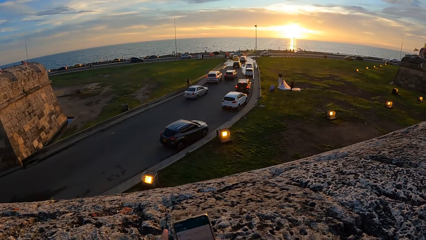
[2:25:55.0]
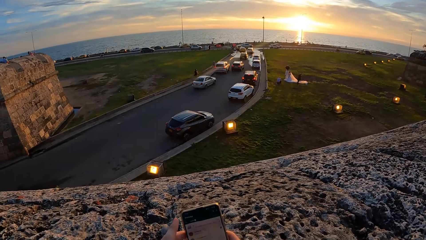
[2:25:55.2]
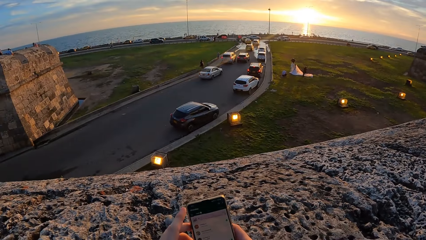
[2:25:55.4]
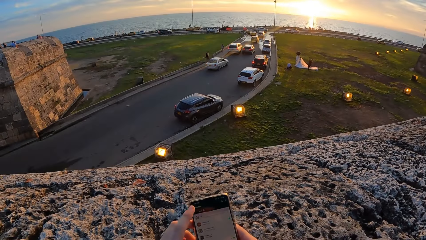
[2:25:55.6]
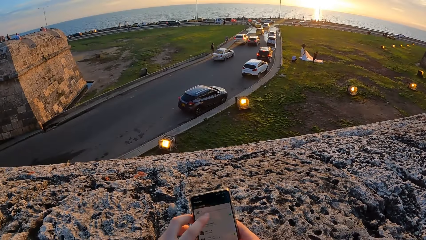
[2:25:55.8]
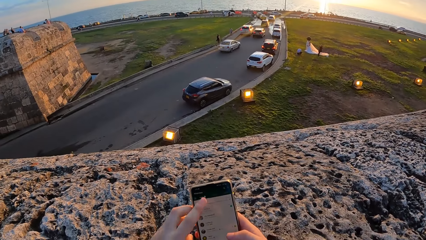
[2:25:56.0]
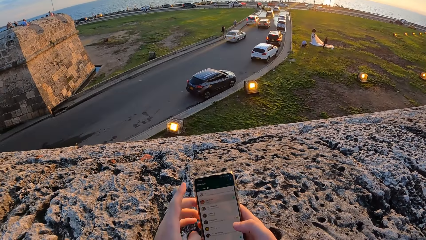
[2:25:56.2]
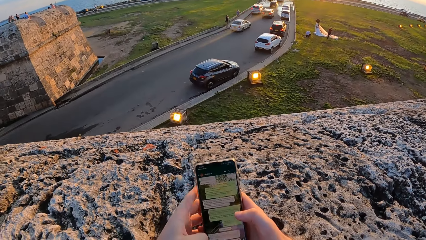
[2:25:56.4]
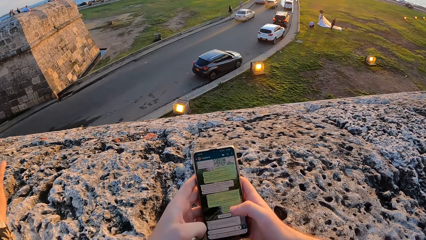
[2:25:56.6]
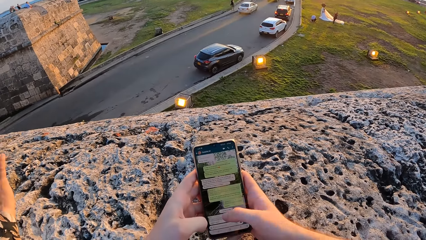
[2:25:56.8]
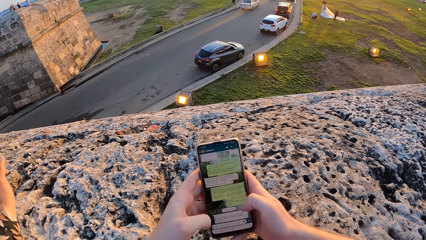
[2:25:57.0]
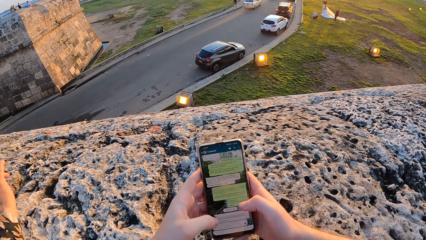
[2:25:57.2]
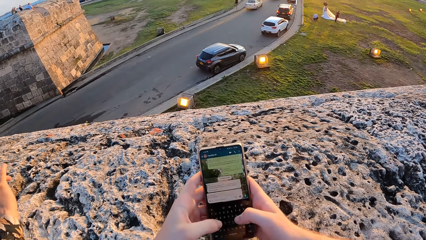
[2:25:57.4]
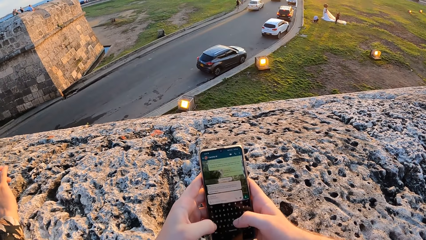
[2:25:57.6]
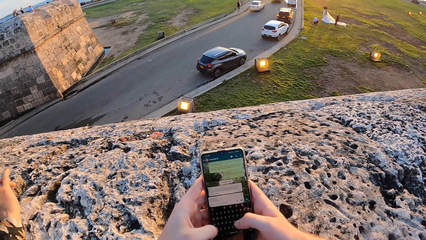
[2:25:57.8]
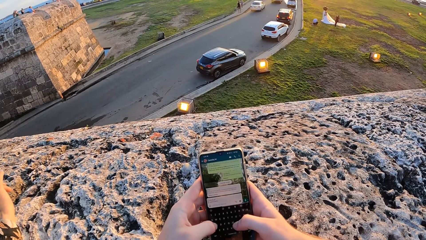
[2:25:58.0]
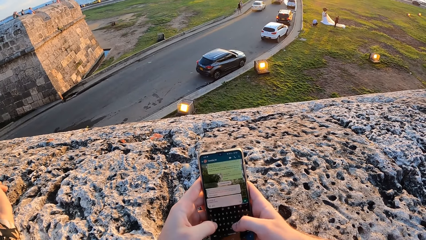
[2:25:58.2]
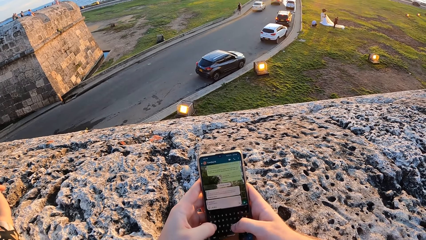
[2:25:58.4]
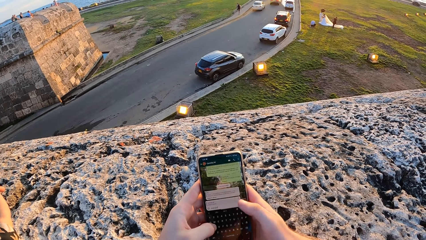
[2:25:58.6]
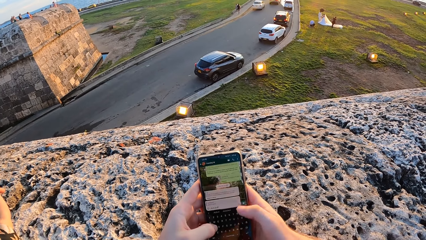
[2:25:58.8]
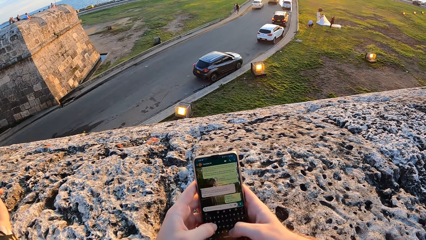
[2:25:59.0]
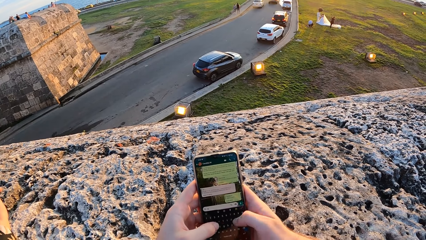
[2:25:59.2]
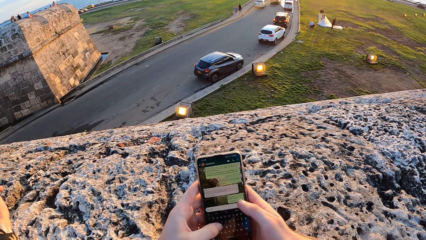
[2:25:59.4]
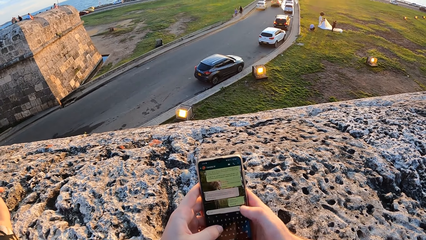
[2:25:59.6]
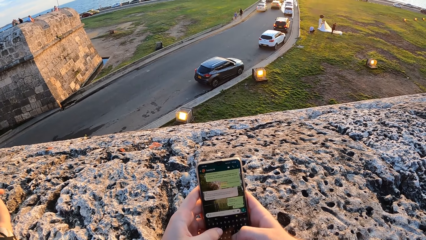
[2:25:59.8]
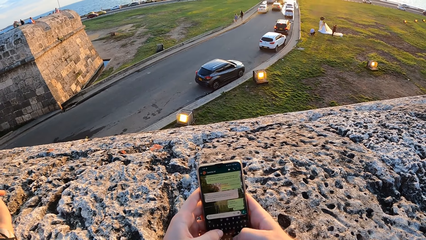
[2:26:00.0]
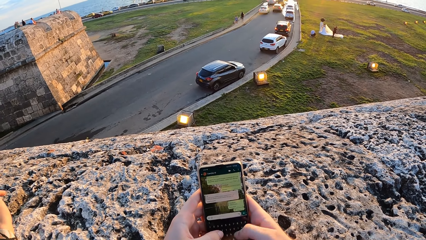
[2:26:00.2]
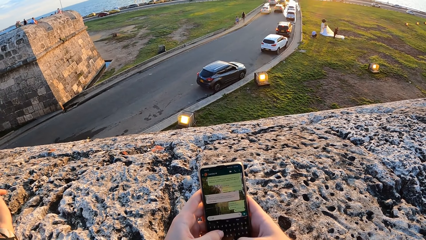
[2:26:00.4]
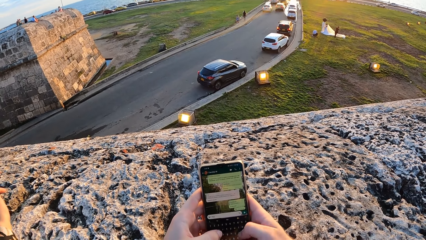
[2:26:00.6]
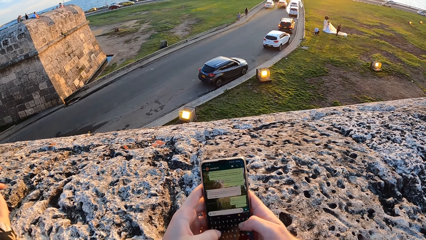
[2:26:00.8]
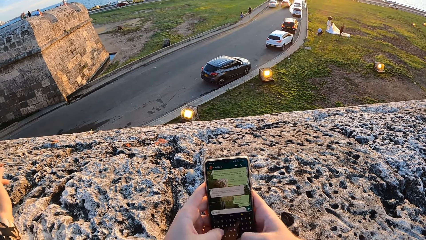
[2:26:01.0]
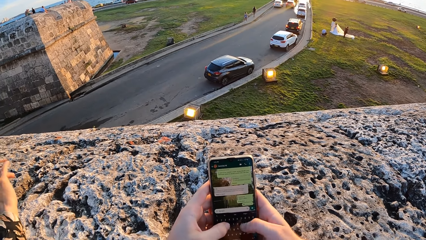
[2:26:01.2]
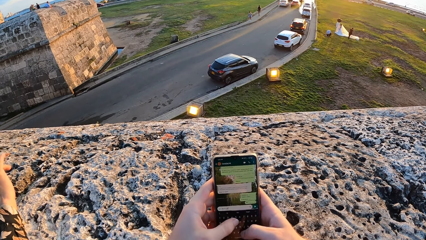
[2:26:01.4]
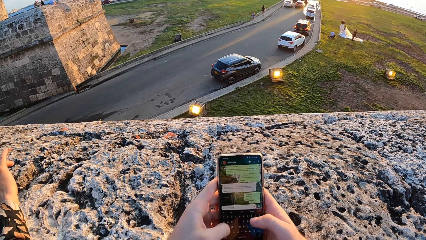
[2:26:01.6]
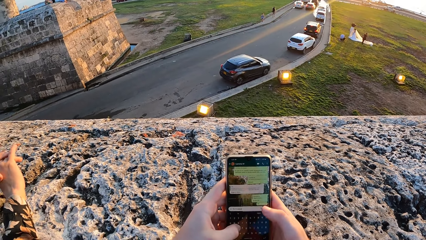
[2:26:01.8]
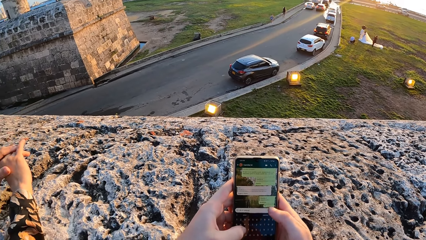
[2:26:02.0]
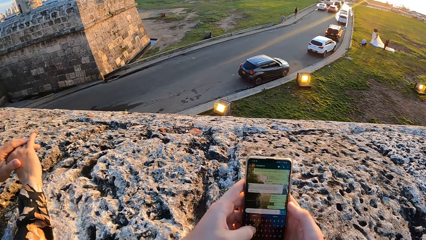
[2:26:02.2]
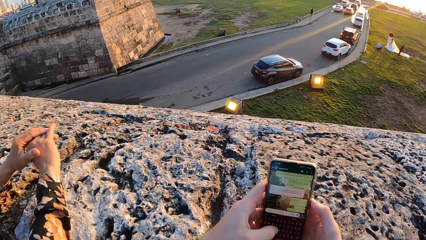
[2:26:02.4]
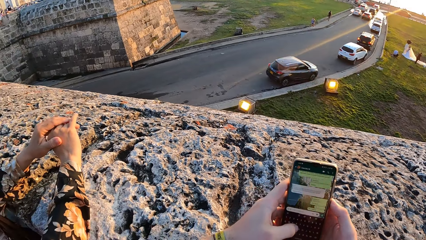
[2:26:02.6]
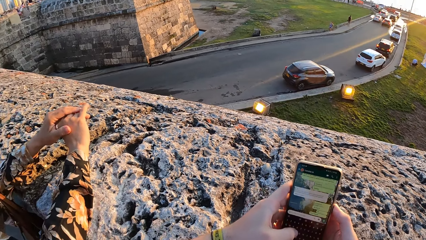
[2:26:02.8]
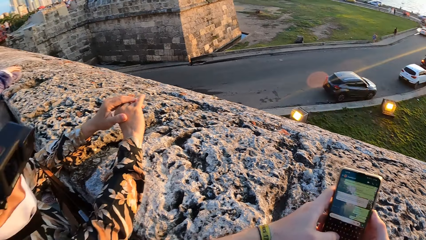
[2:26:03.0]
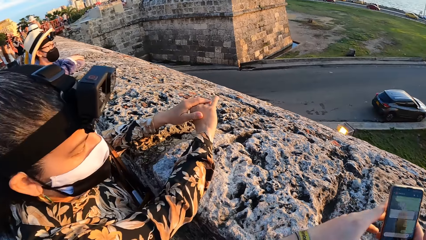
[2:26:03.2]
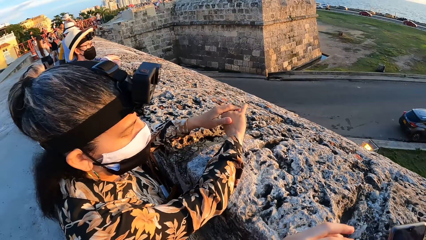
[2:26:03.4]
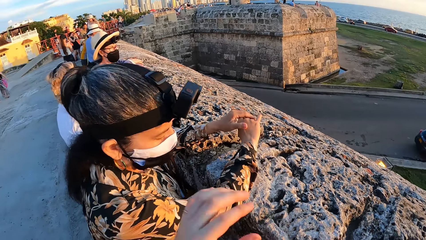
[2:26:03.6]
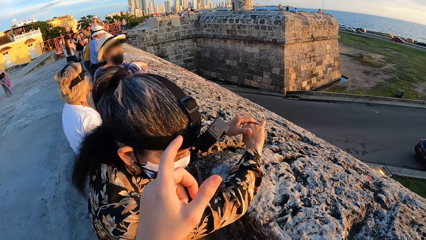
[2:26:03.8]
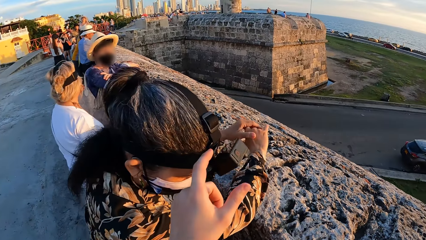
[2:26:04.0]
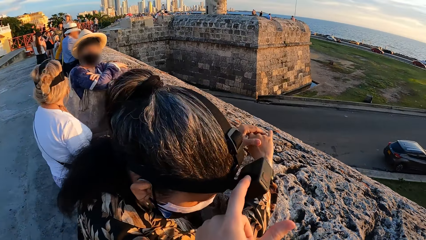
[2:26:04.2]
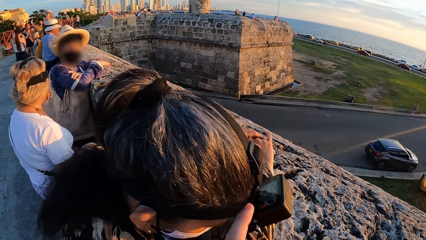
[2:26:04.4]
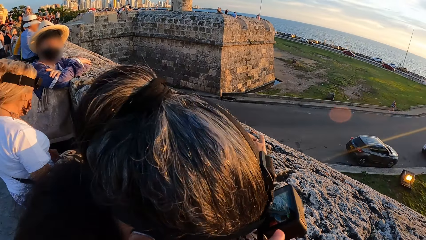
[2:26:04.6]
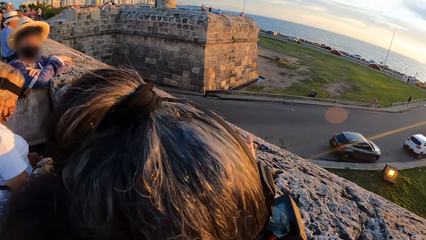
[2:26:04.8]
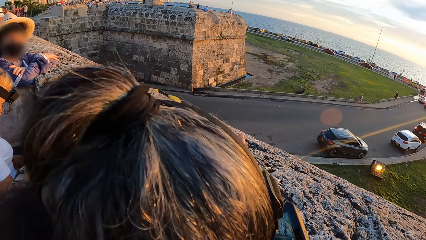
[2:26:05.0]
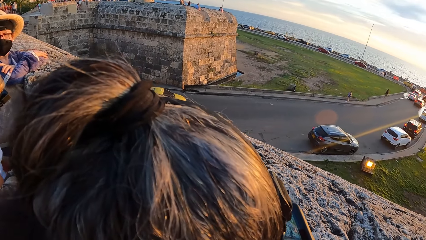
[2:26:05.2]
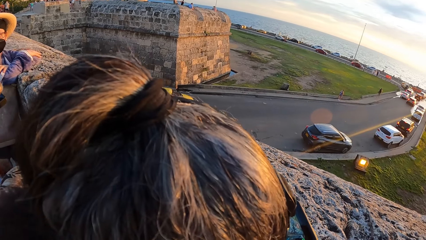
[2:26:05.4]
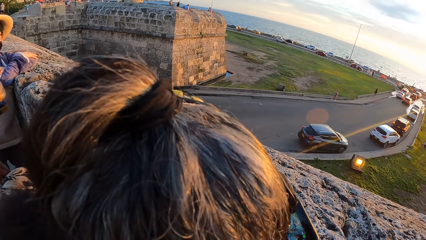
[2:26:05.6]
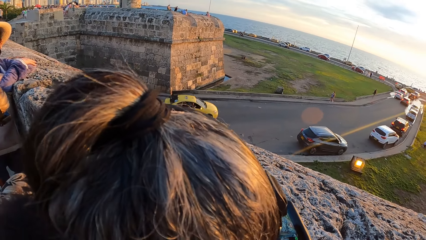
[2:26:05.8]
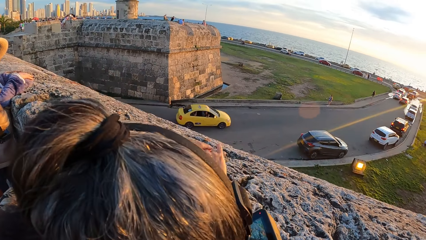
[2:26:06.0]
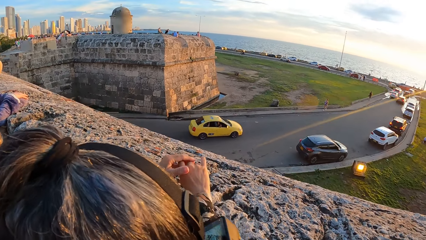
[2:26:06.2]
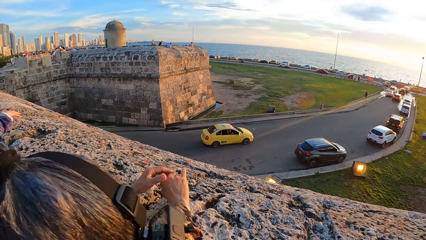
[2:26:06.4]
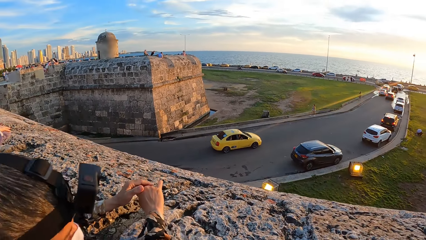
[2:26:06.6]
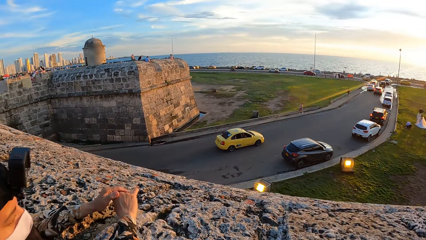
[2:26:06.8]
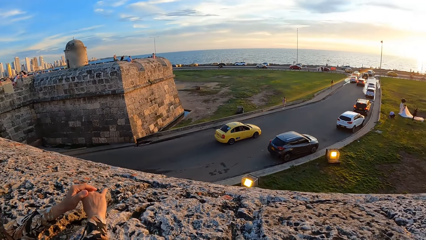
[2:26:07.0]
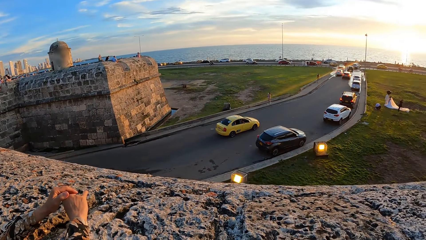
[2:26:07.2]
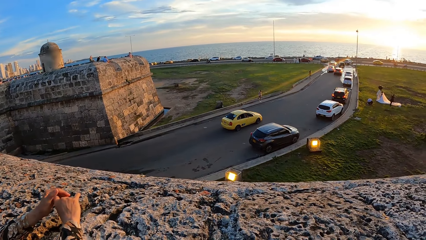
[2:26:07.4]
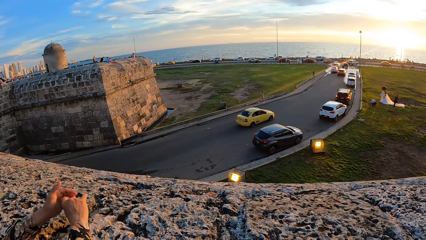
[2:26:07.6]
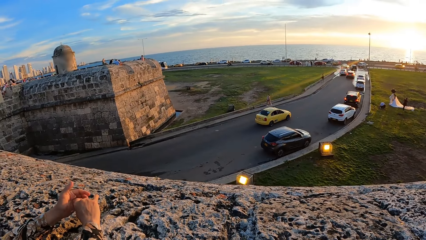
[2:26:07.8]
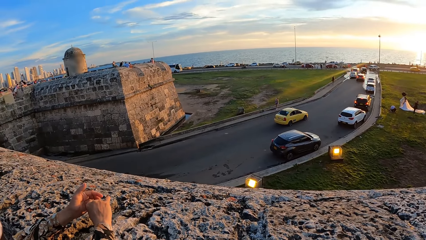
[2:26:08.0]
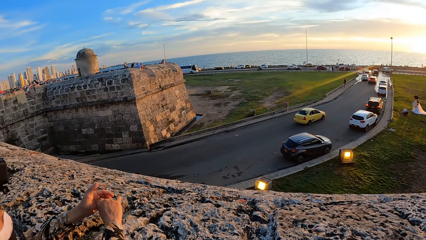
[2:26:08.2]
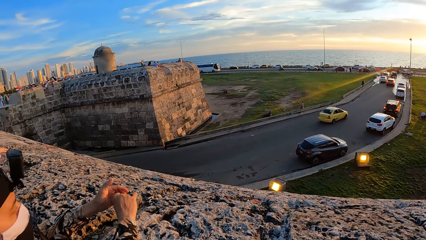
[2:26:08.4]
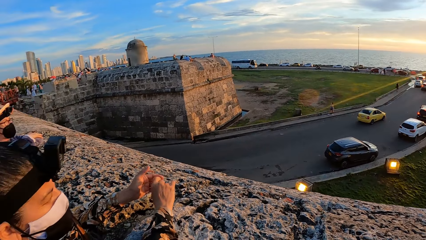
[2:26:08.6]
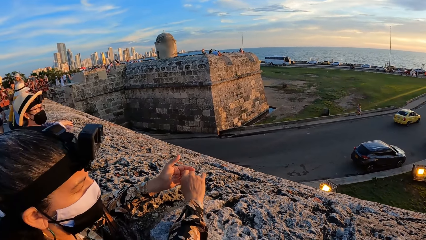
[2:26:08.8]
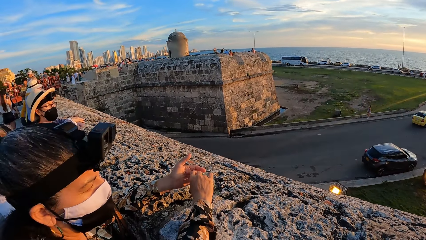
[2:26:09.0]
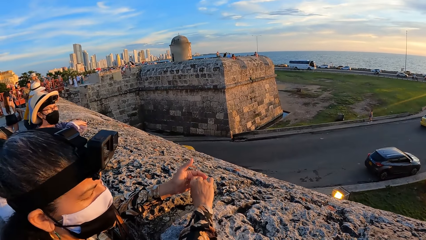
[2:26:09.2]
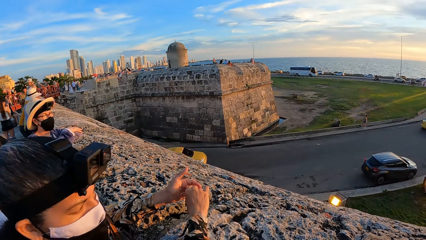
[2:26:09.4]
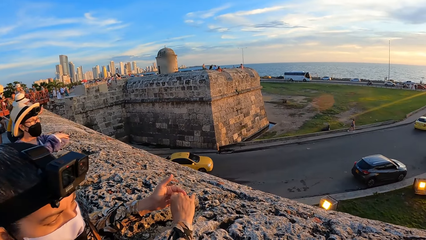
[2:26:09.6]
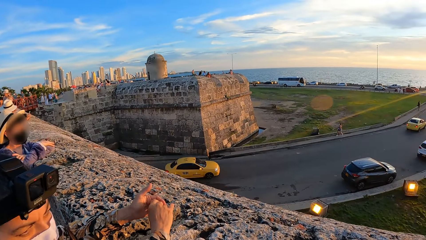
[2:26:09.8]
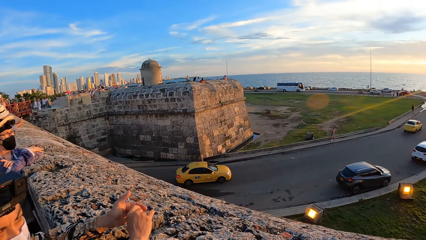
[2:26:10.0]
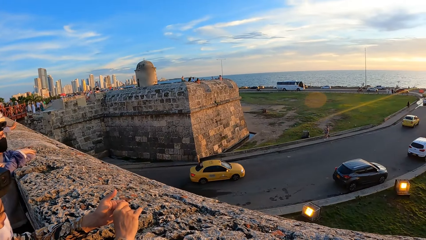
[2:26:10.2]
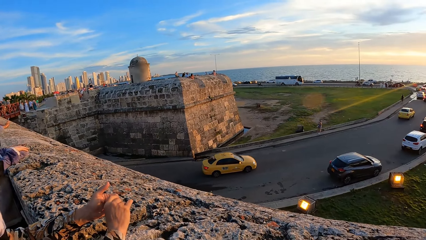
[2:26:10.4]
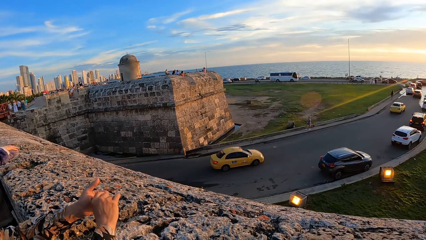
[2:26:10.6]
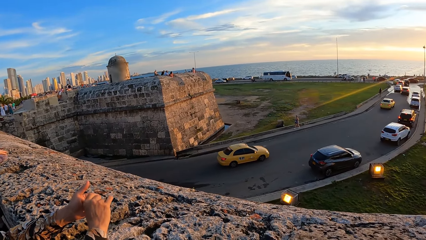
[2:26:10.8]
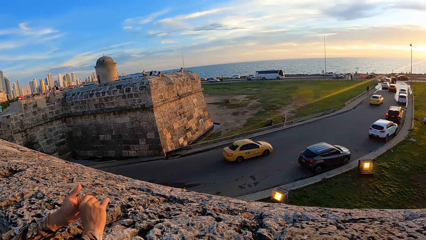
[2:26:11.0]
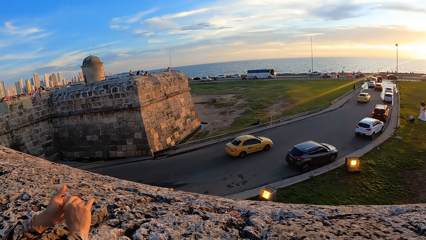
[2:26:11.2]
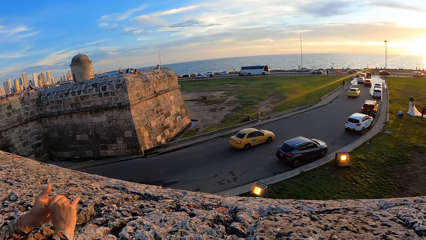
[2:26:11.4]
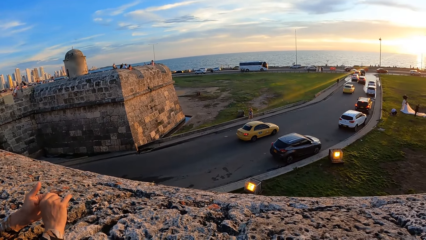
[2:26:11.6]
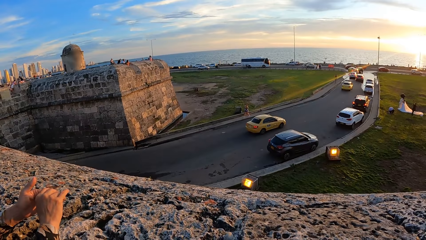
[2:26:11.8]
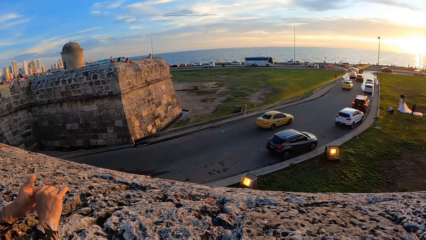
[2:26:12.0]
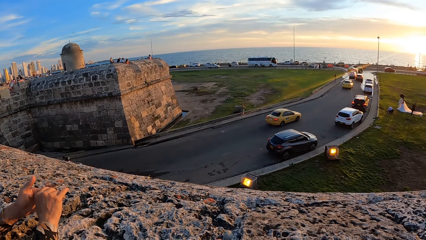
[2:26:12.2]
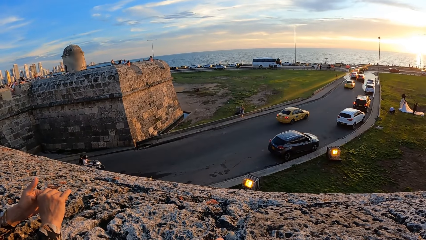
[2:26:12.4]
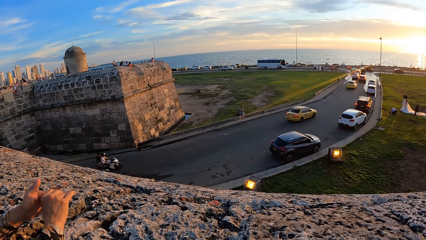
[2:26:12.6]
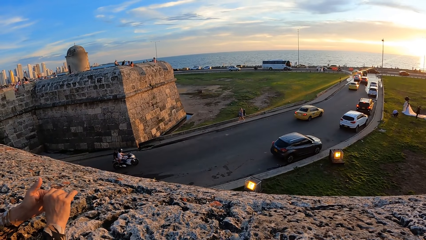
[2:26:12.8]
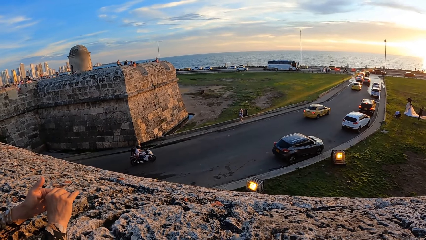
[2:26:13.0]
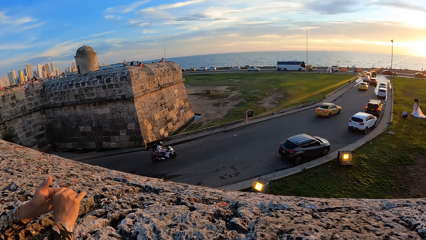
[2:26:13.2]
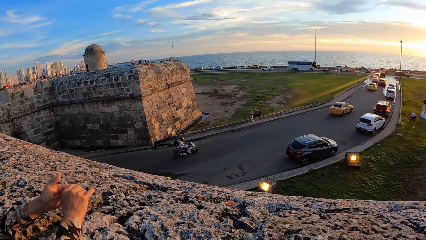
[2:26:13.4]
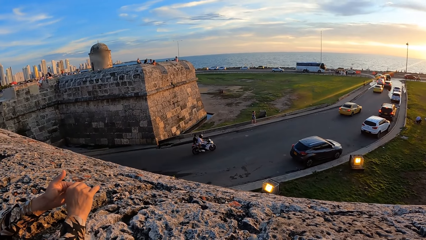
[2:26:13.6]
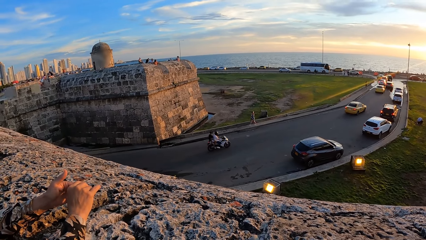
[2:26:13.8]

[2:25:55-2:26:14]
The camera wearer holds the phone with both hands. He operates the phone with his left hand. He operates the phone with his right hand. He operates the phone with both hands. He looks at a lady. He touches the camera with a finger. He looks at the camera. He looks around. He looks at the lady. He looks at the cars.
